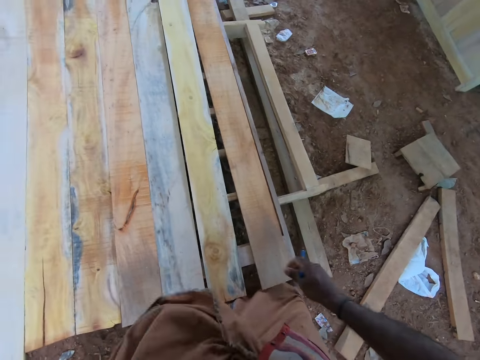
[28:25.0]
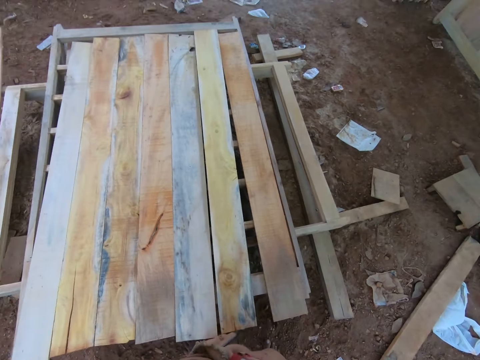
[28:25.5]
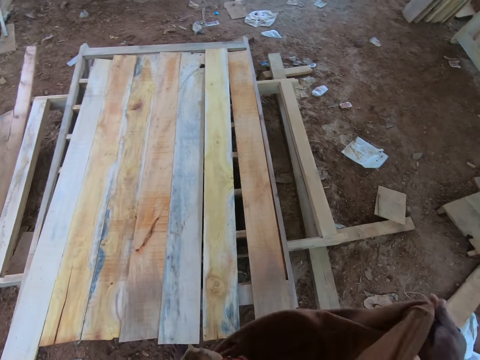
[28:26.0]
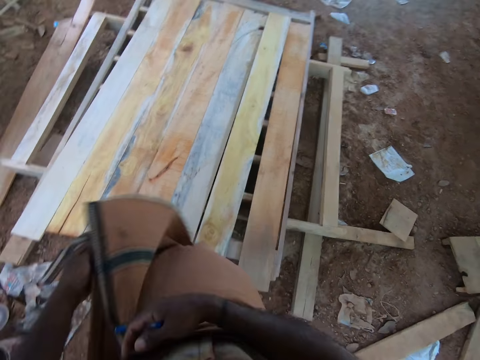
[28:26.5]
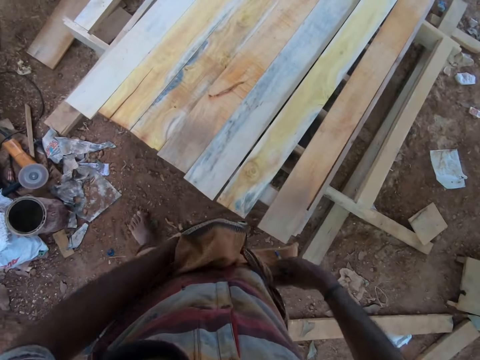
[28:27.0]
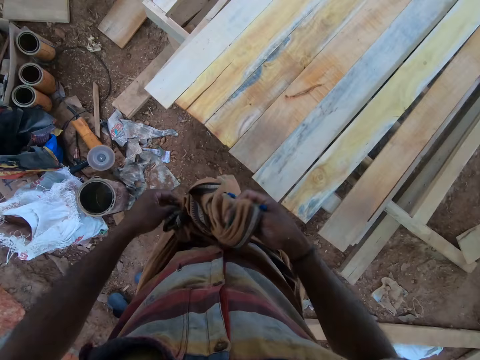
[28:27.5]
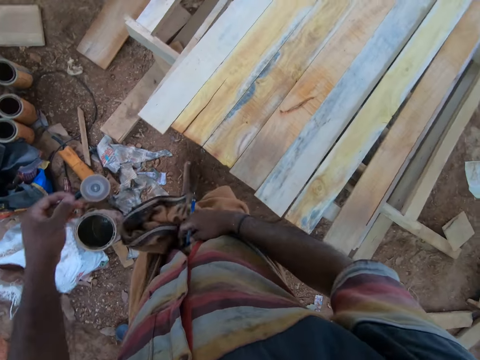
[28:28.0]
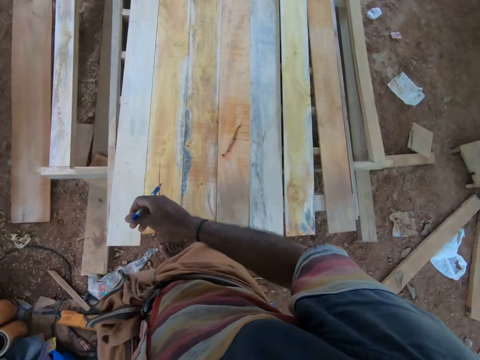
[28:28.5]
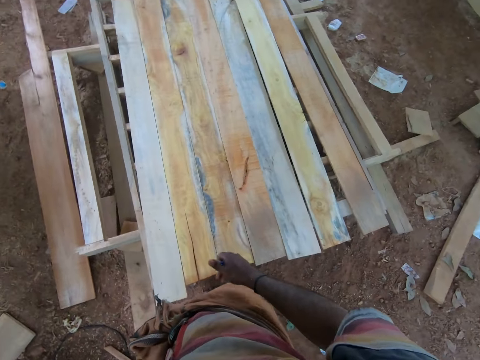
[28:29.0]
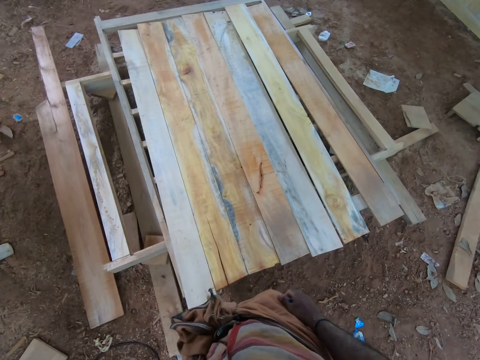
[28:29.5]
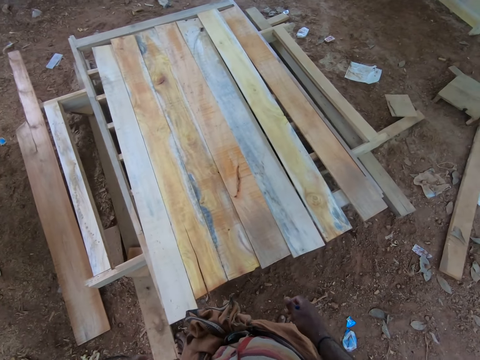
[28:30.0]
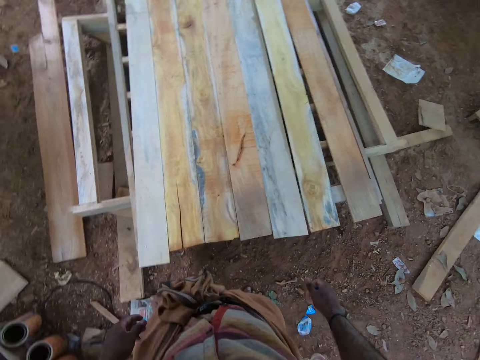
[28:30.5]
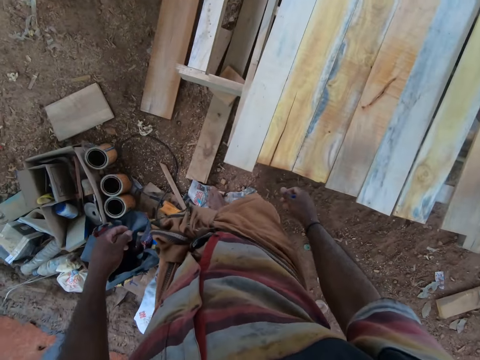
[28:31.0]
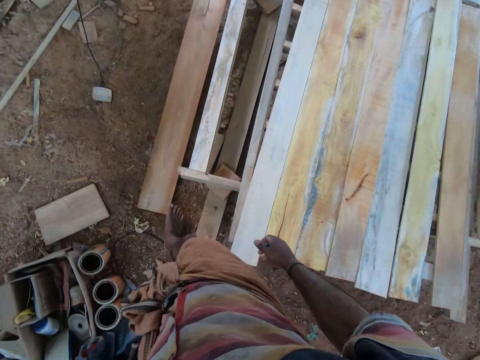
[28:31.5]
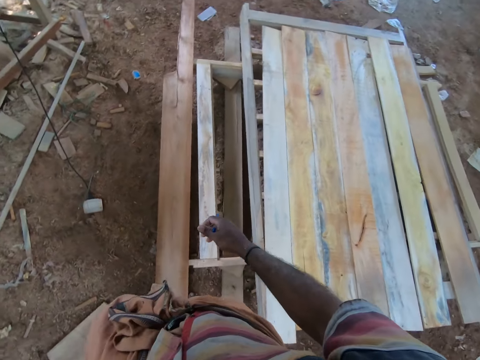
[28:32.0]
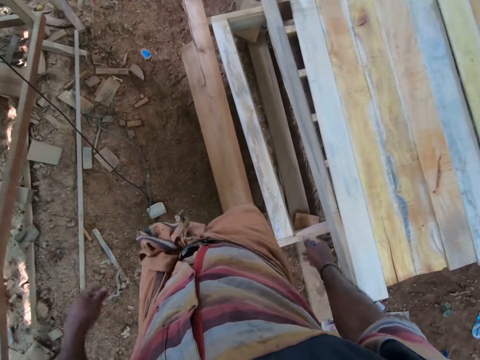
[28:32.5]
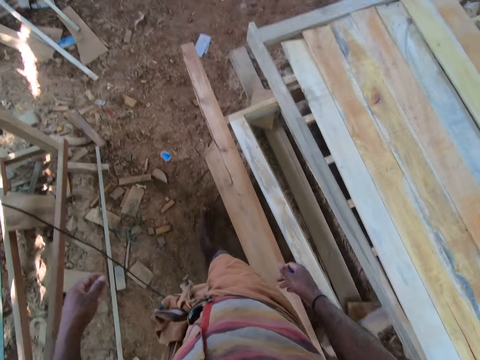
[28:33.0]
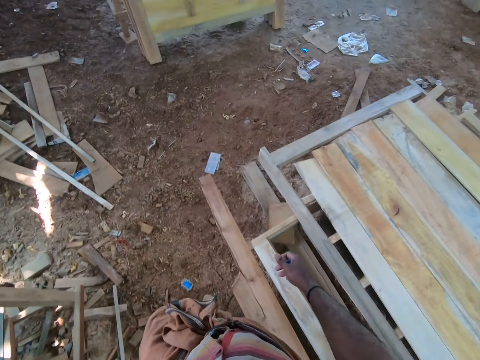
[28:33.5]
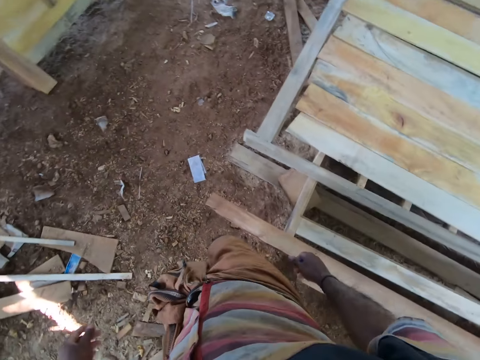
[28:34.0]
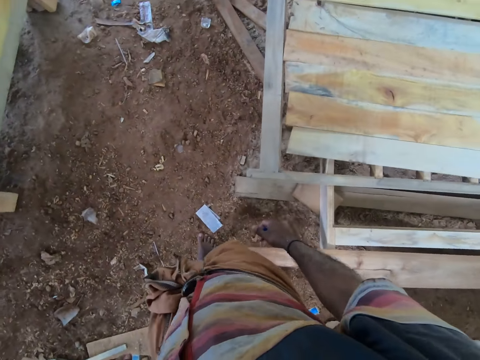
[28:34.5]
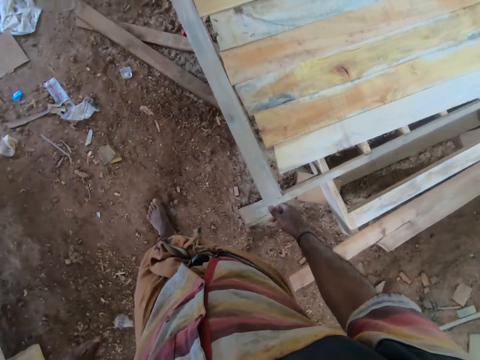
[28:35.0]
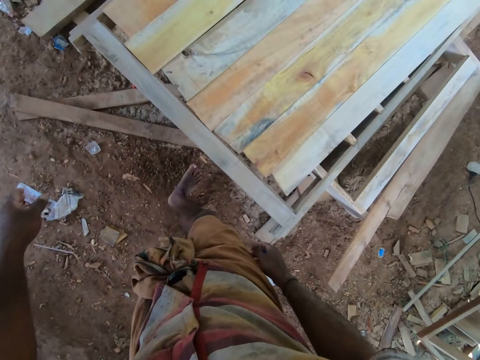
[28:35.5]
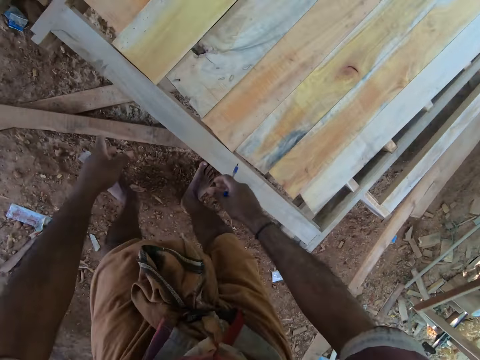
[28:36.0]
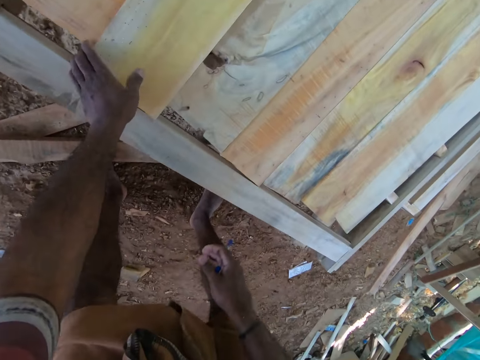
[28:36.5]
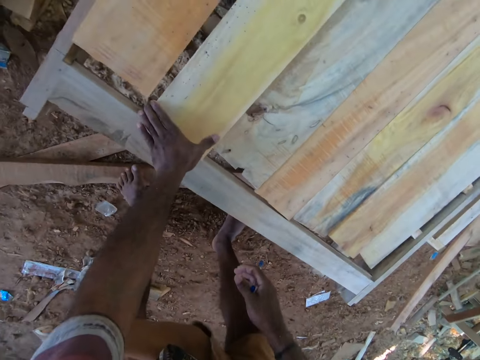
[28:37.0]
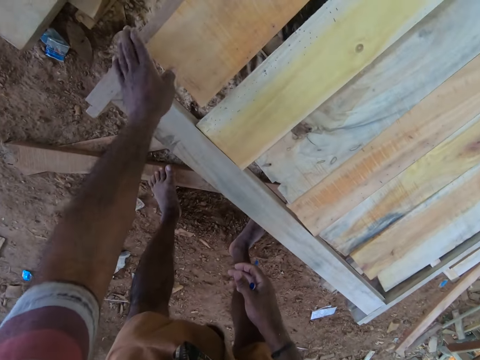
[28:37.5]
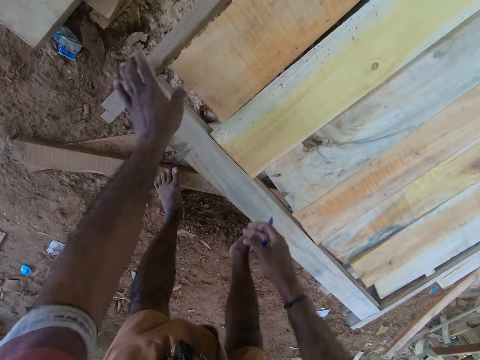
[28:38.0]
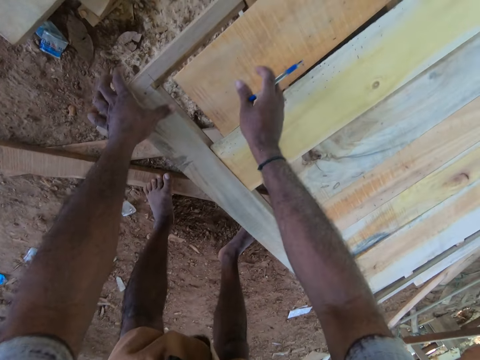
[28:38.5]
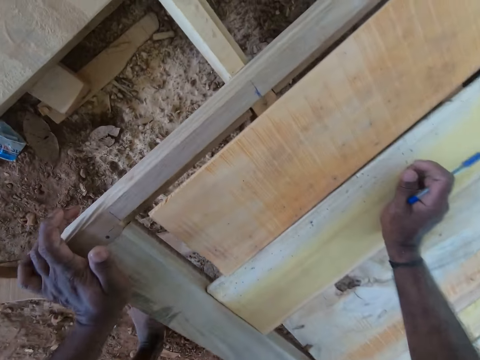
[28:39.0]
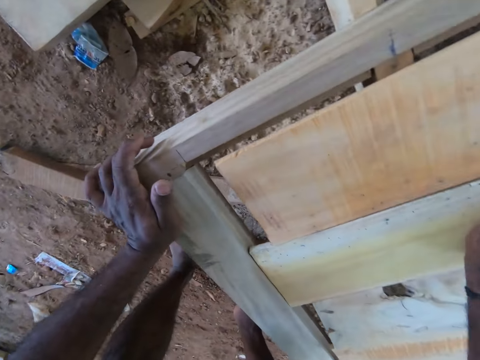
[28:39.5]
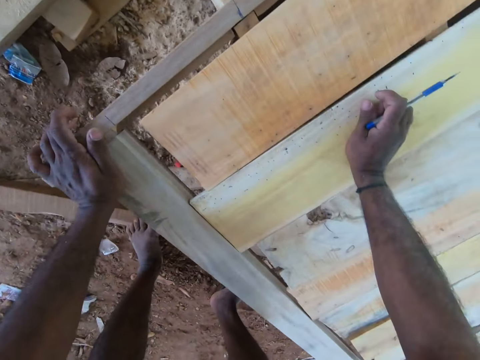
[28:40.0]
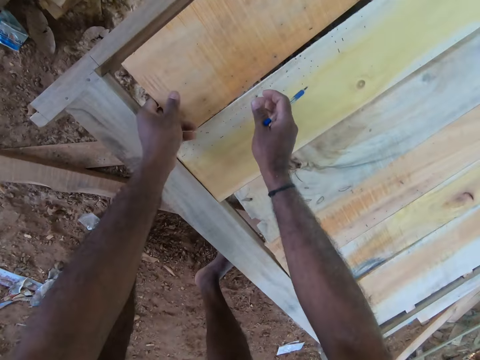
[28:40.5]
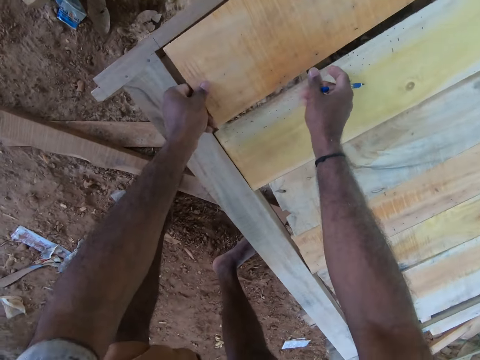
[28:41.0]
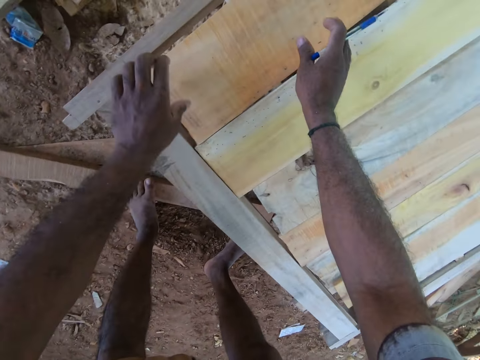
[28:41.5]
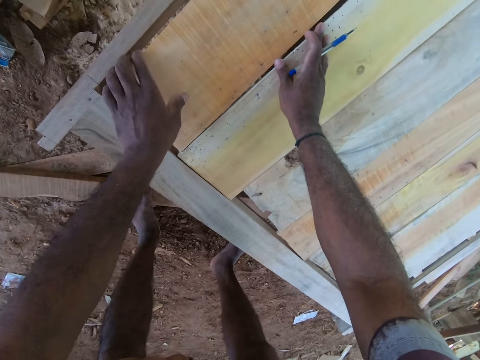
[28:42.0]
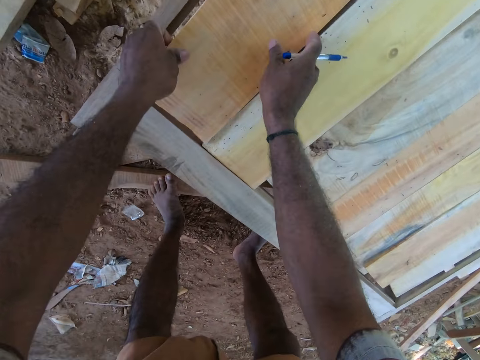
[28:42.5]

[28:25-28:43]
The camera wearer adjusts his wrapper with his right hand. He folds the wrapper with his hands. He ties the cloth. He walks around the work bench. He adjusts the pieces of wood on the work bench with his hands. He blows on the wood.

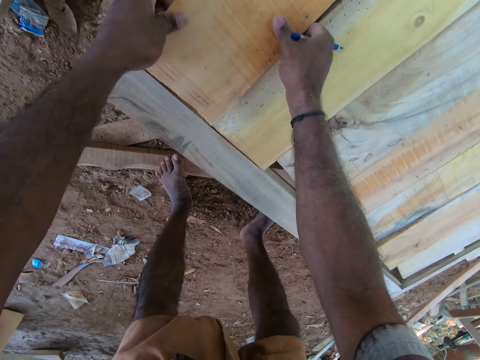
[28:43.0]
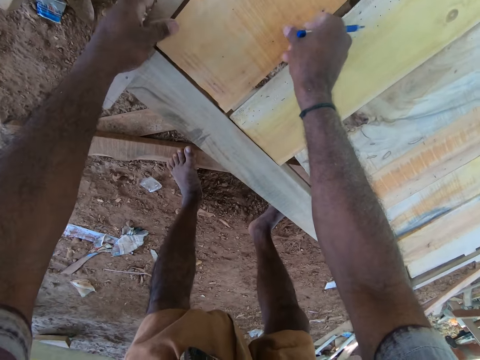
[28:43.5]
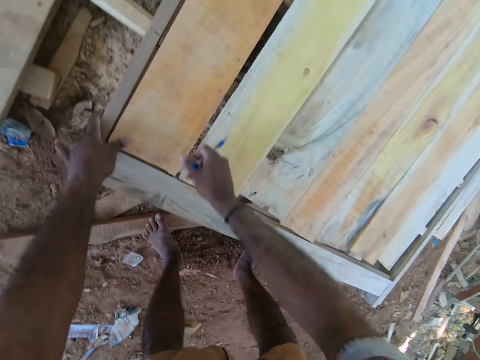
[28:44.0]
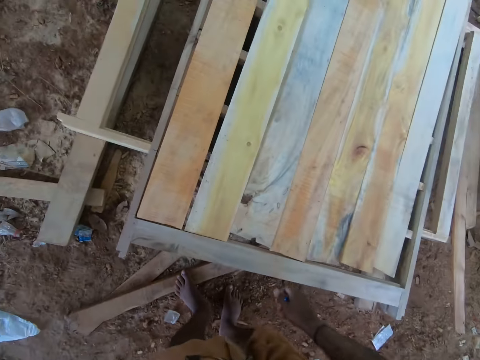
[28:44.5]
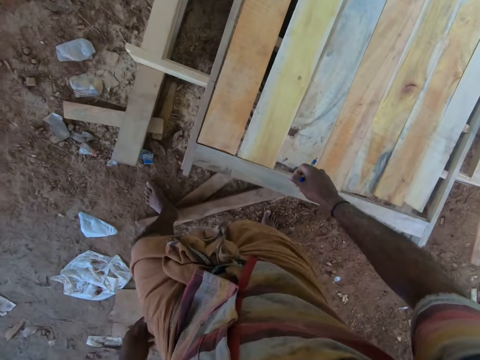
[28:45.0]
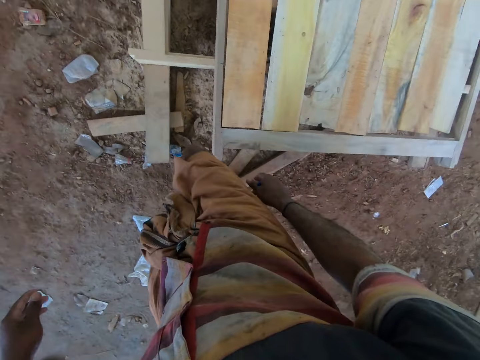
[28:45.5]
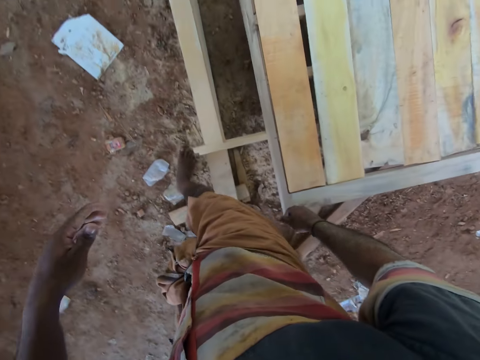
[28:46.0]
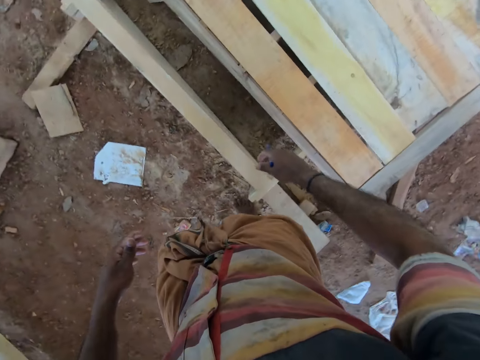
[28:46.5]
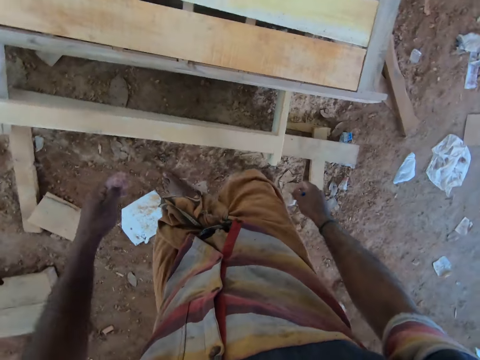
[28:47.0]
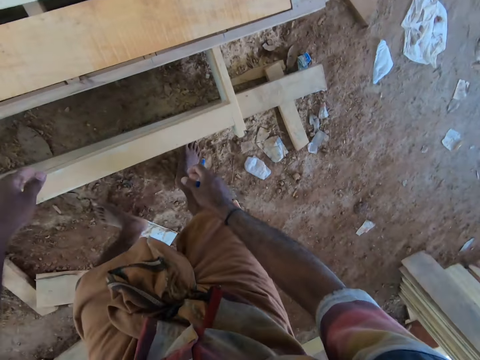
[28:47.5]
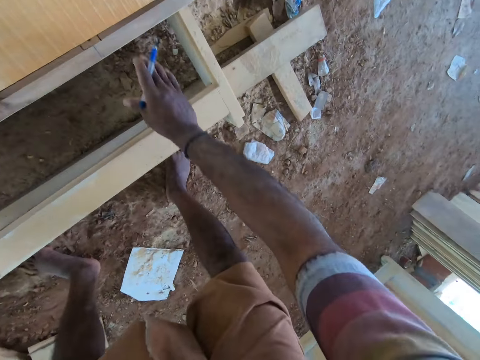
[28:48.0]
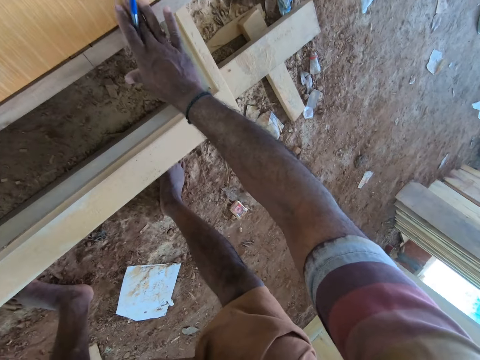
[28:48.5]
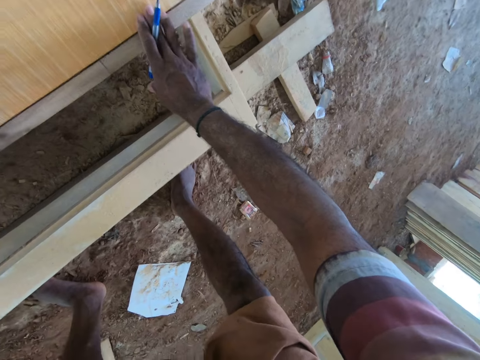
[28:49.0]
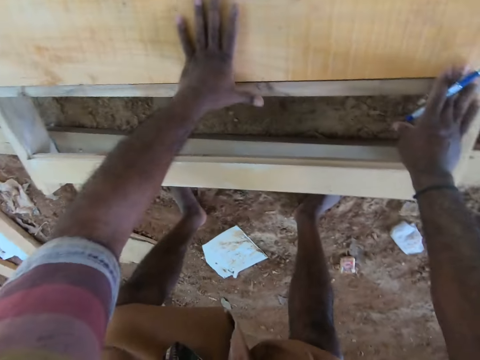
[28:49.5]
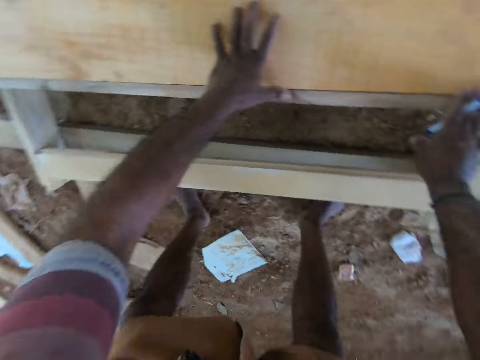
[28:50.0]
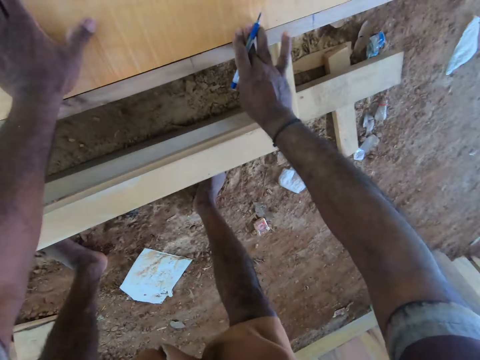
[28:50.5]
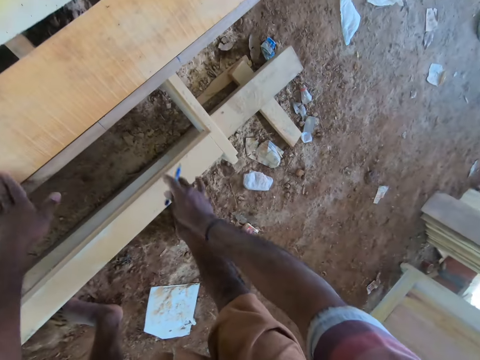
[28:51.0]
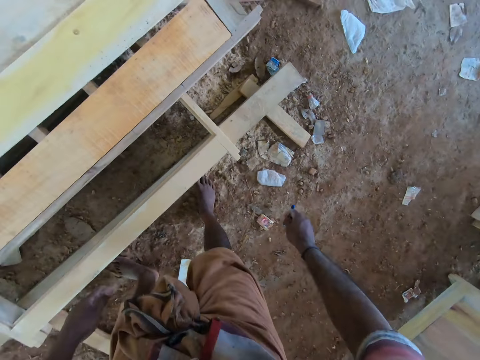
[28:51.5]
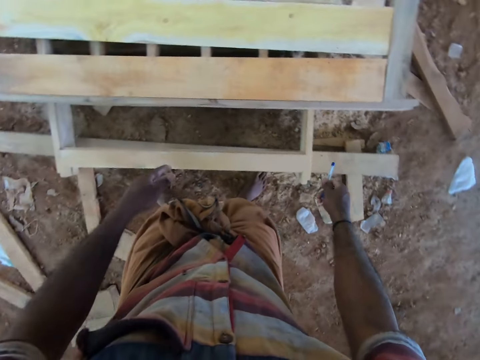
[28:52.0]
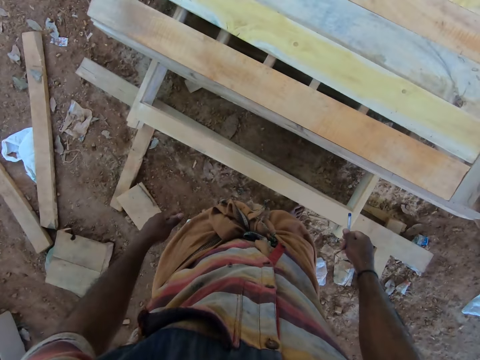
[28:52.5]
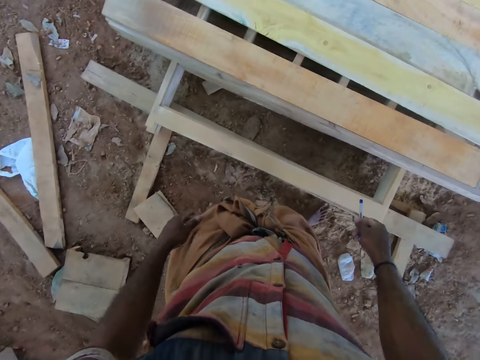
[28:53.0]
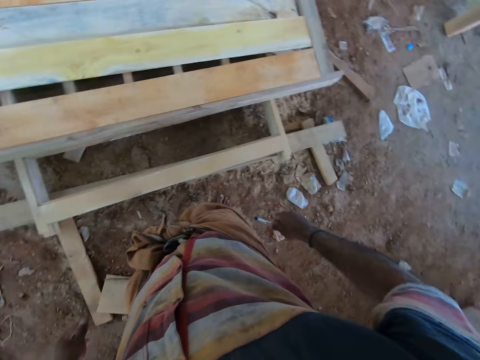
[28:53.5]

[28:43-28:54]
The camera wearer arranges the wood. He moves around. He adjusts the piece of wood on the work bench with his hands.
